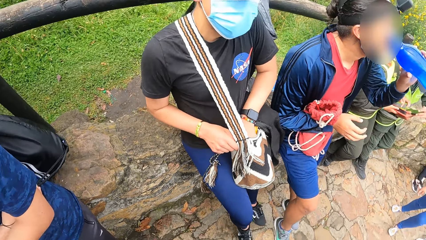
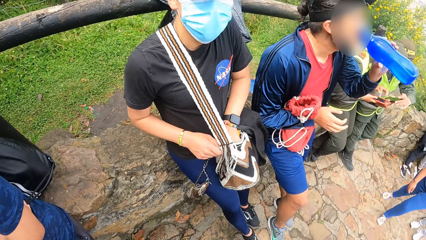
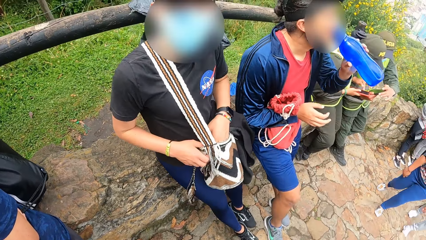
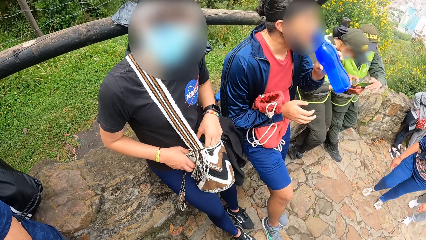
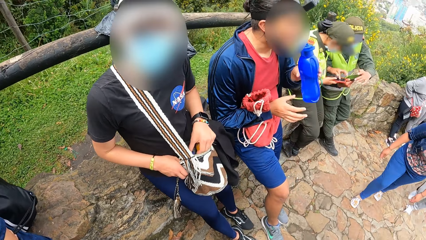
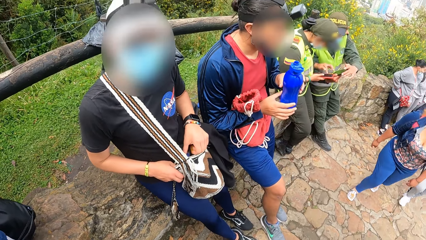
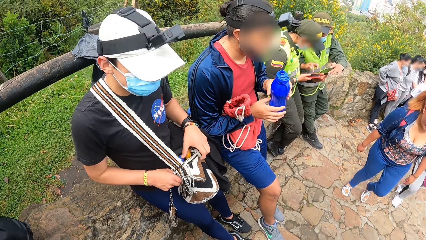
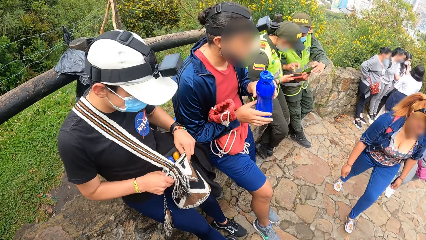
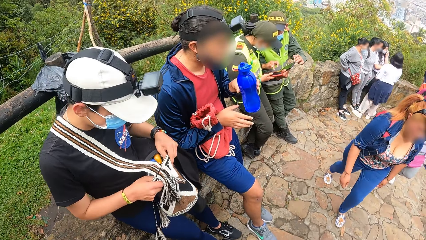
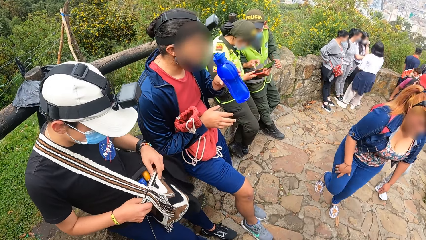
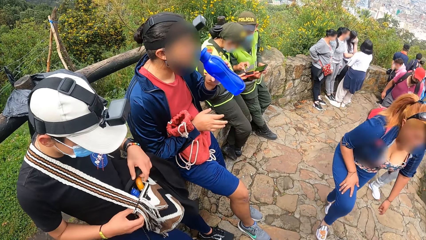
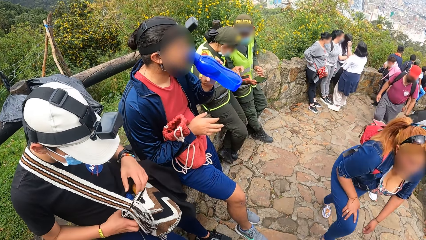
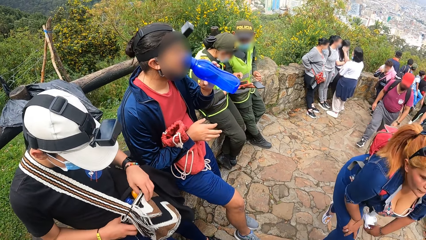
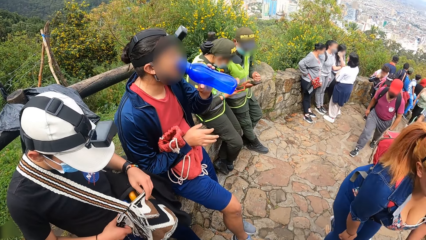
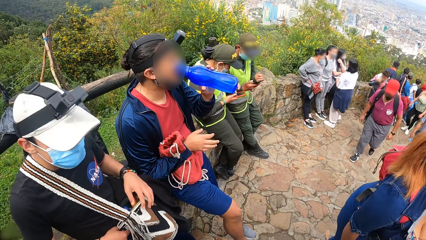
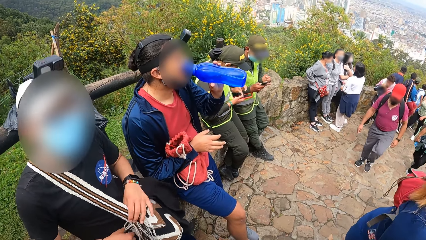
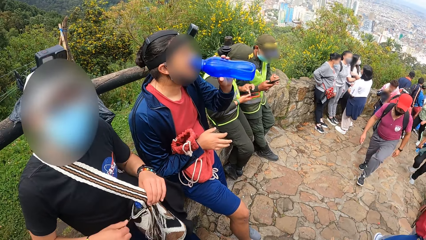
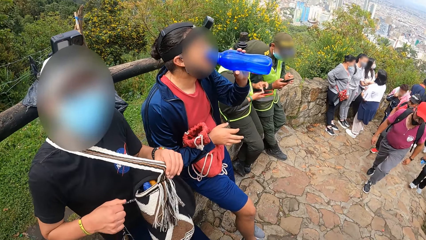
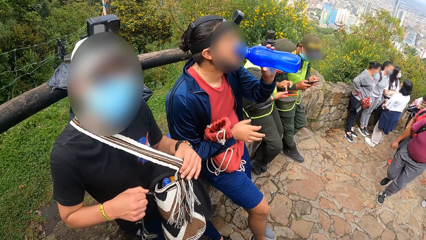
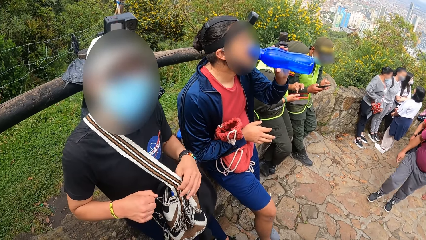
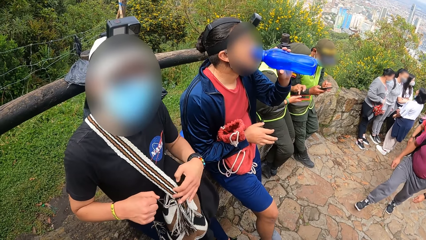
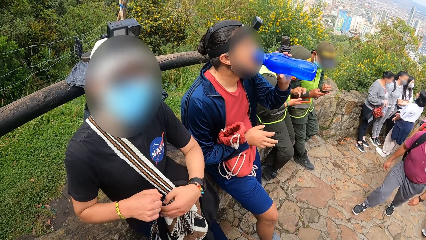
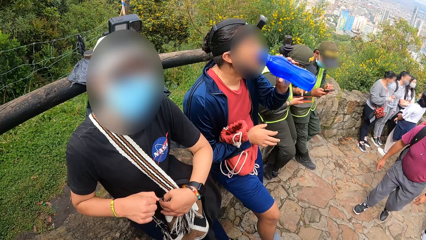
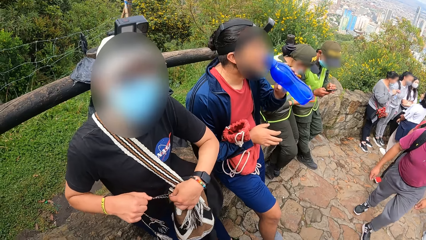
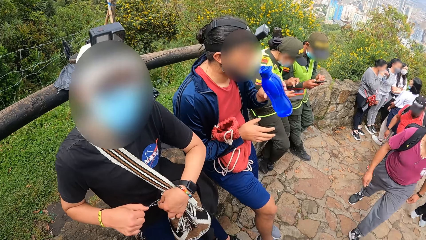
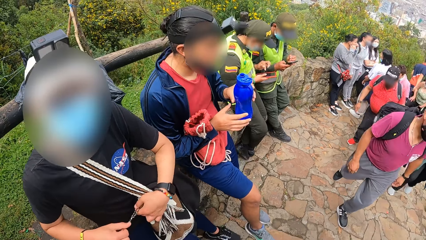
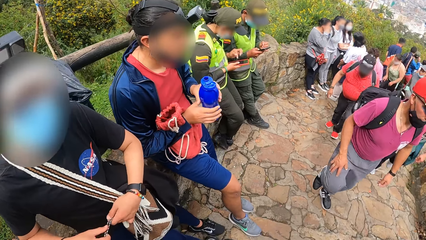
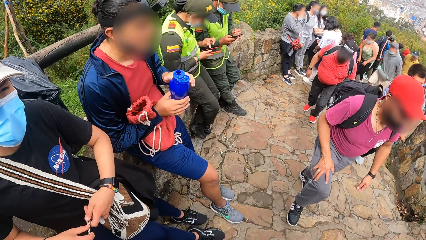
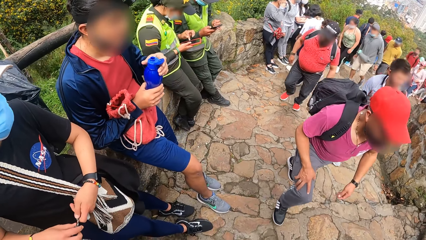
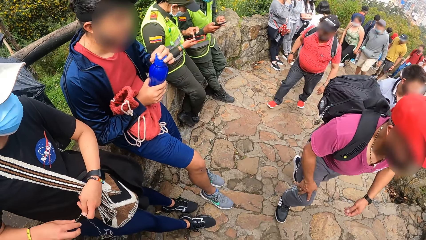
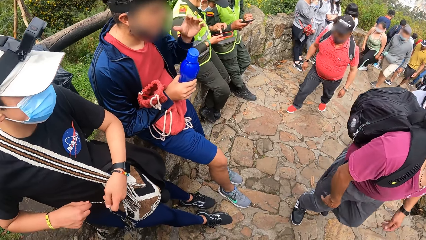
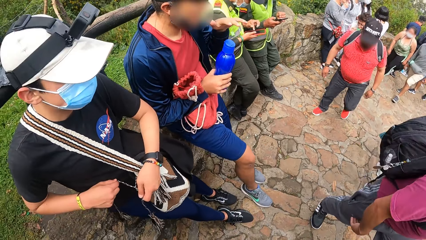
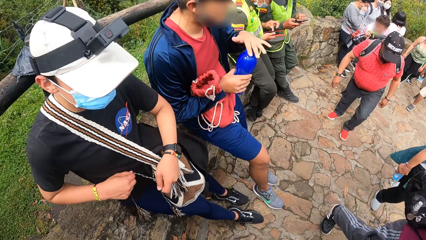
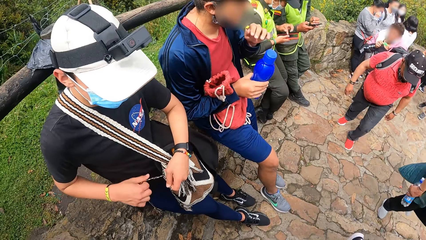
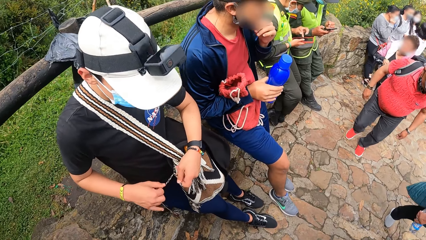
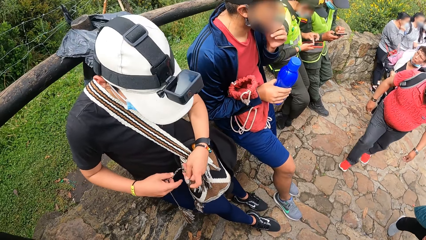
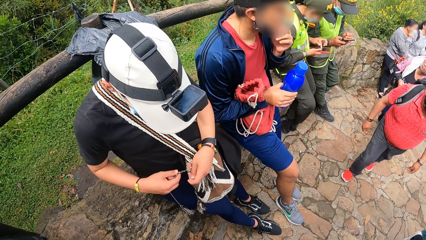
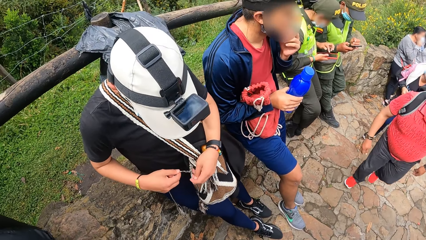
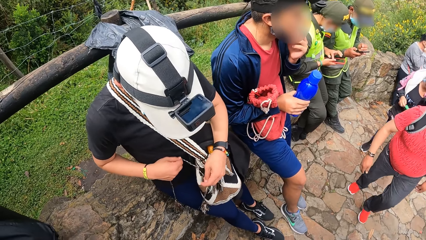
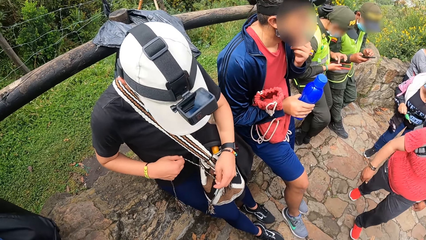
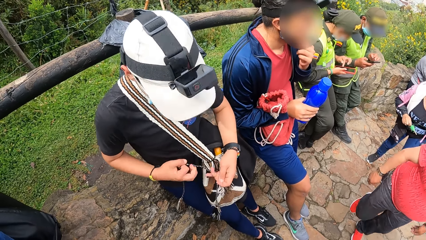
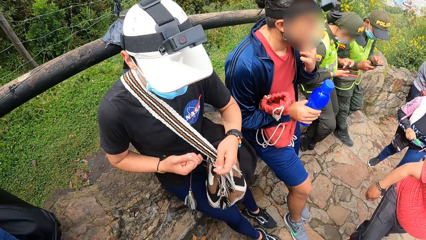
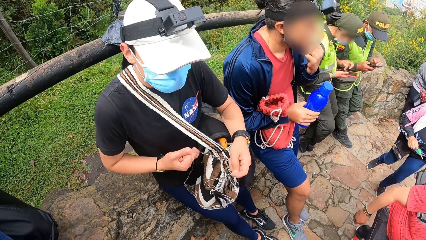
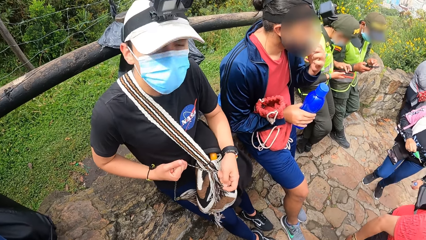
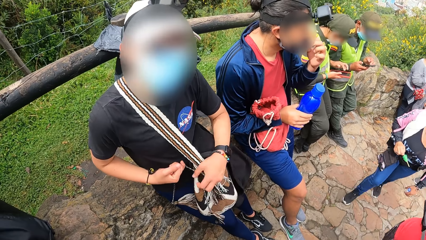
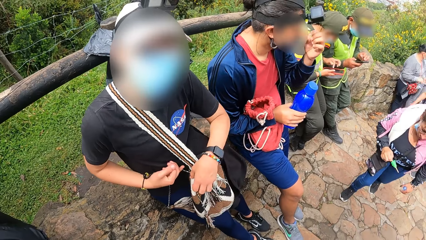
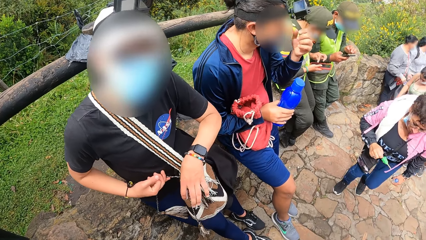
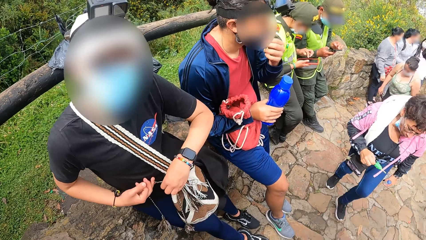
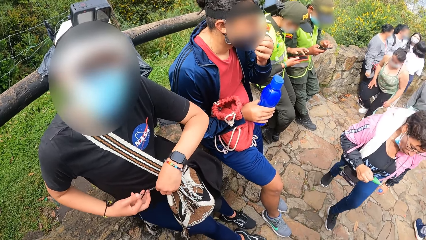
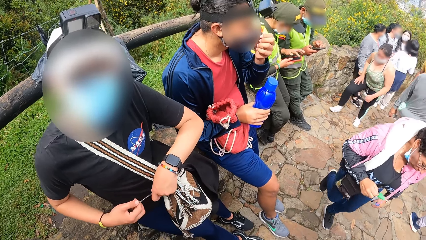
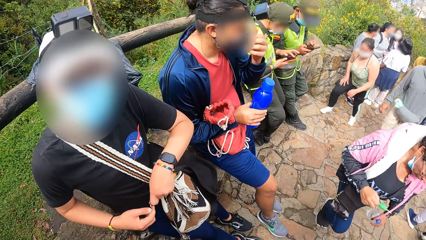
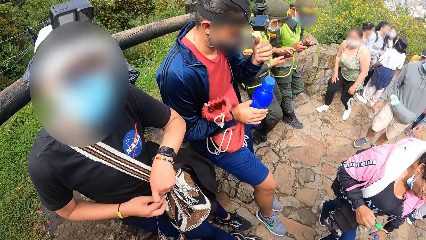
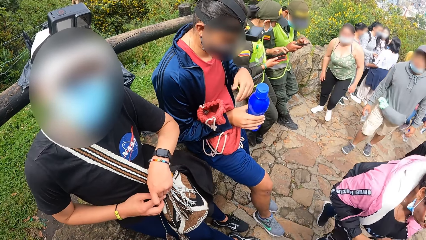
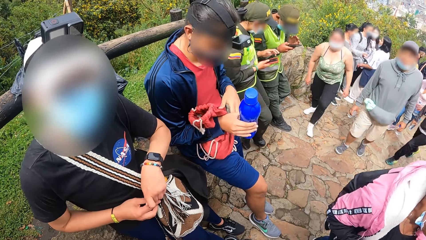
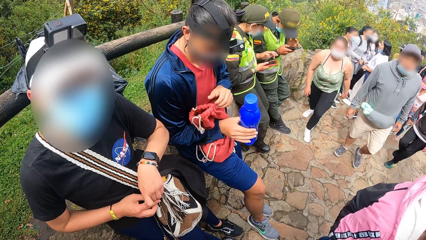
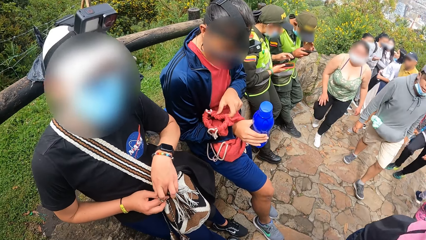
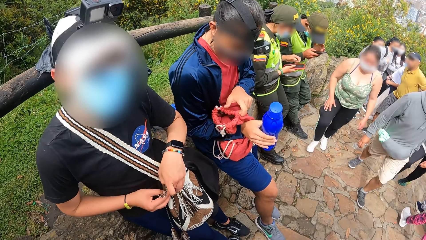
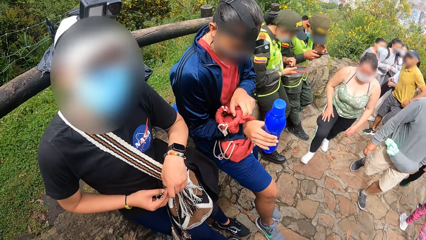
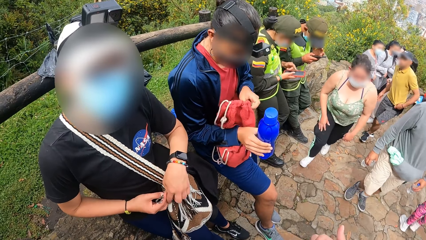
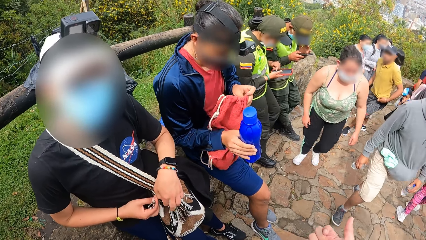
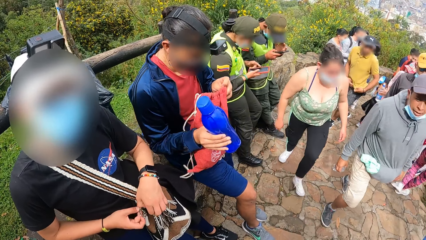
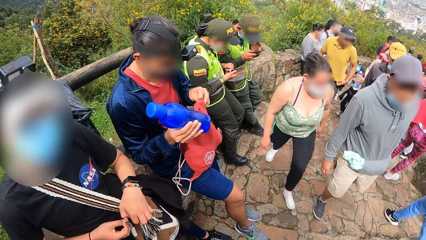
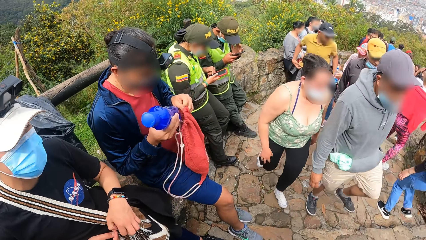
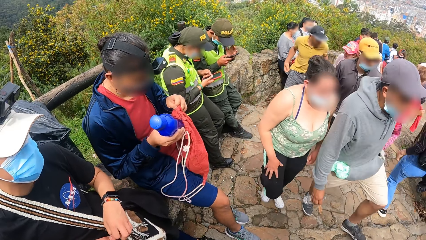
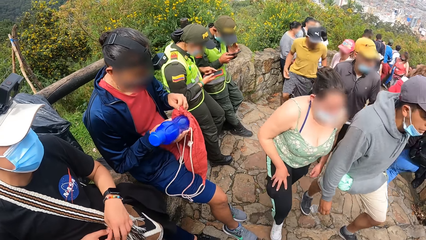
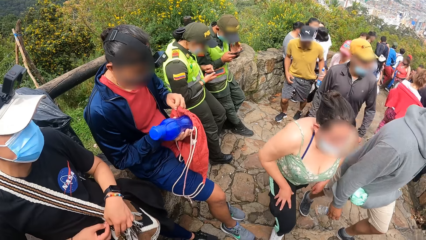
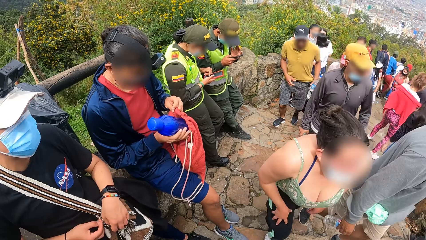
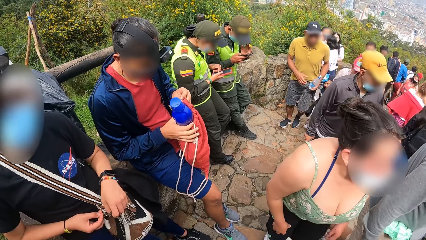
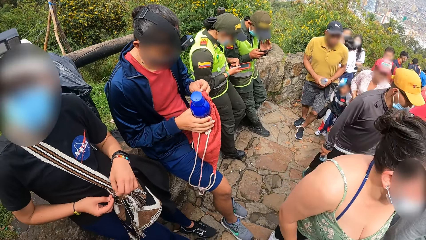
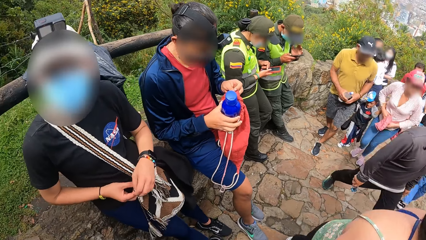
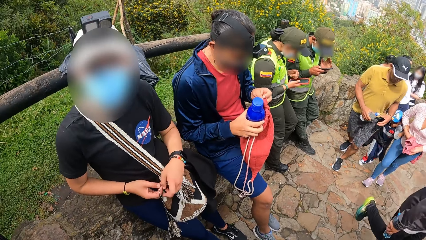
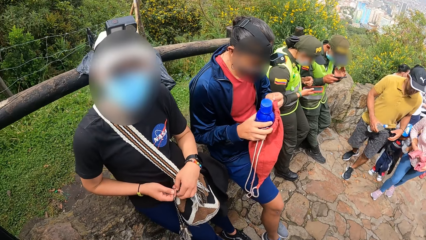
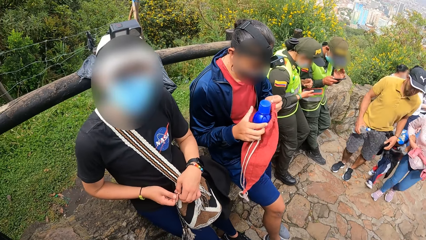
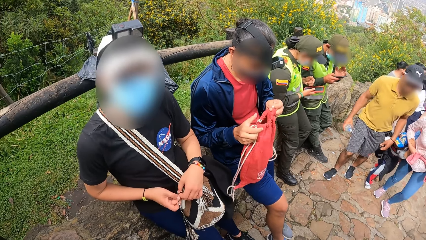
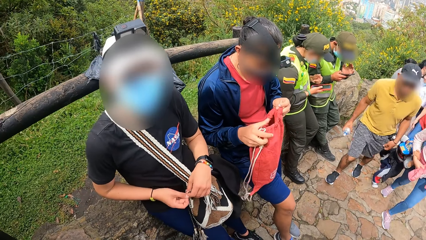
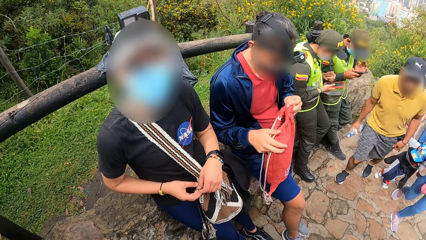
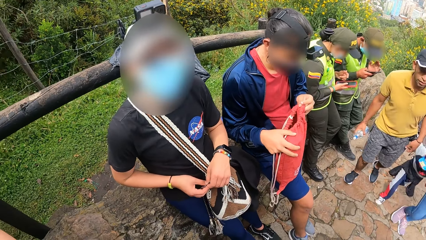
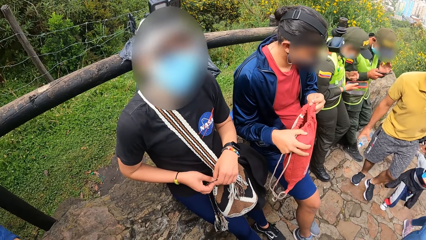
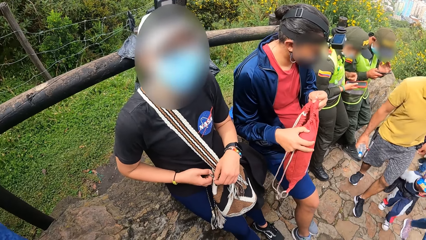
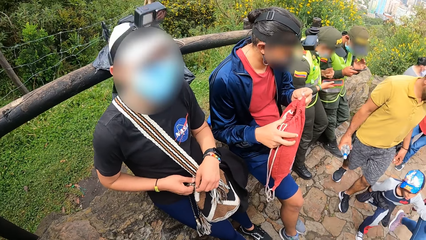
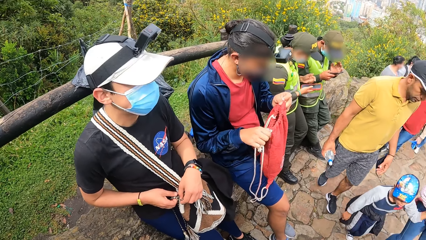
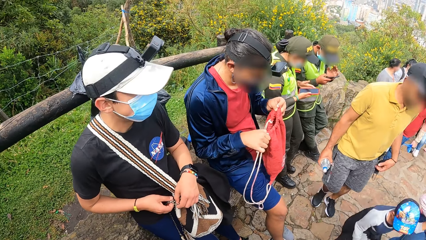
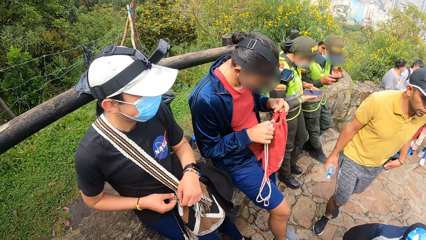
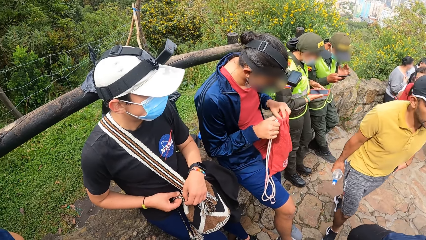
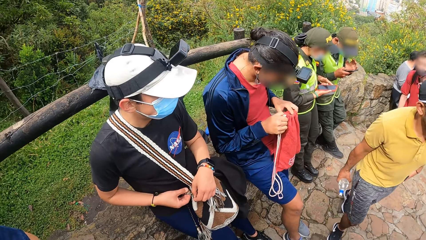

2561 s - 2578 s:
A man drinks from the bottle of water in his left hand. The camera wearer looks around nature. Another man closes the sling bag with his hands. The first man closes the bottle of water with his left hand. The first man adjusts the nose mask on his face with his left hand. The first man adjusts the bag with his left hand. The first man puts the bottle of water in his right hand into the knapsack in his left hand.
